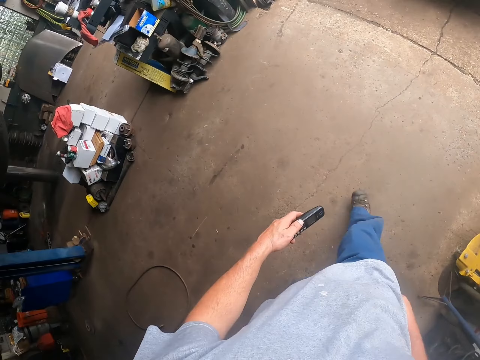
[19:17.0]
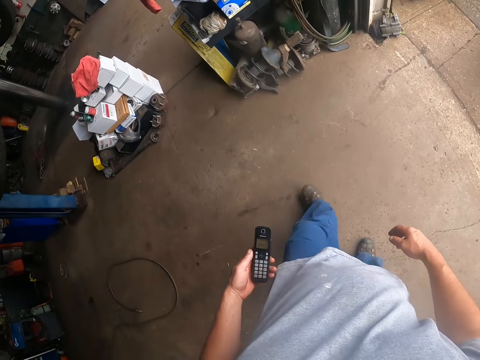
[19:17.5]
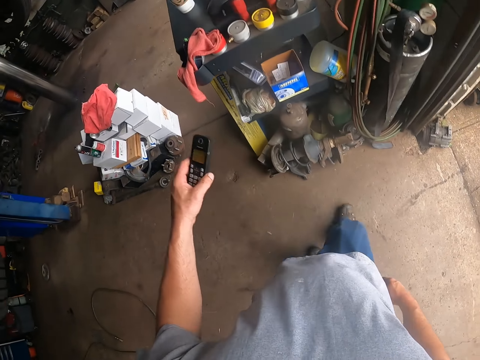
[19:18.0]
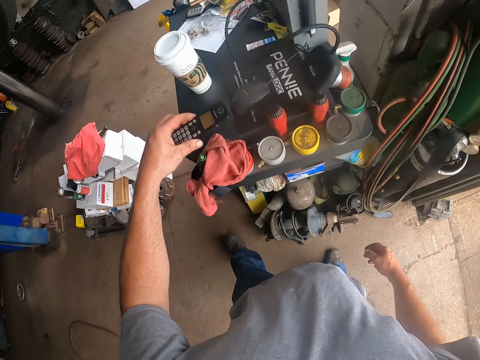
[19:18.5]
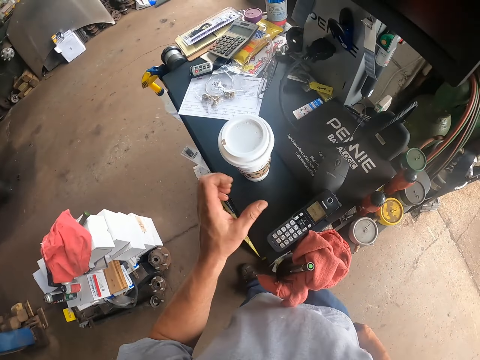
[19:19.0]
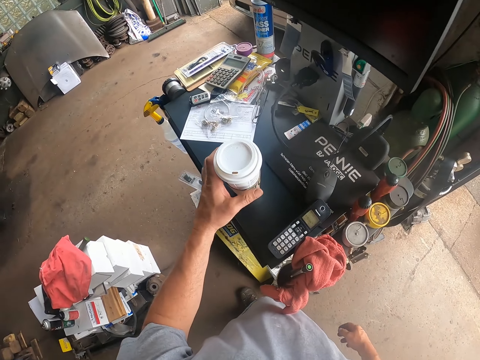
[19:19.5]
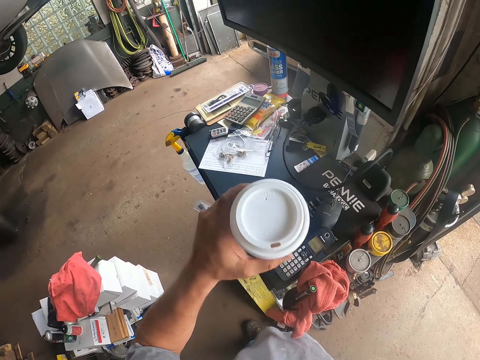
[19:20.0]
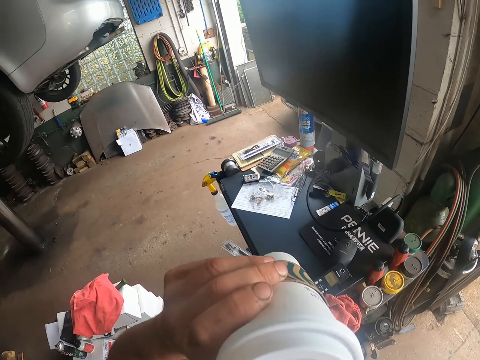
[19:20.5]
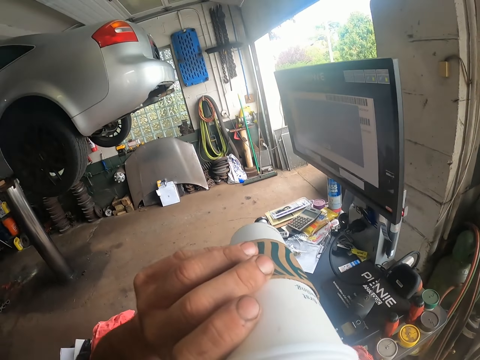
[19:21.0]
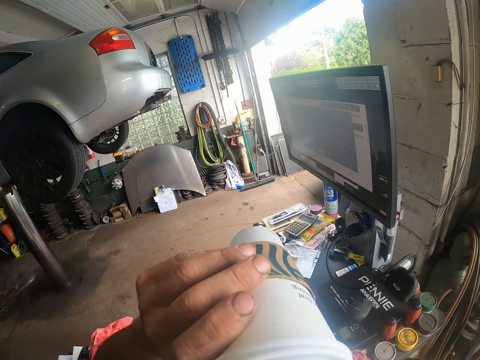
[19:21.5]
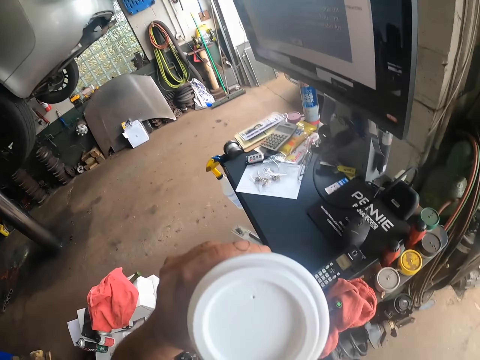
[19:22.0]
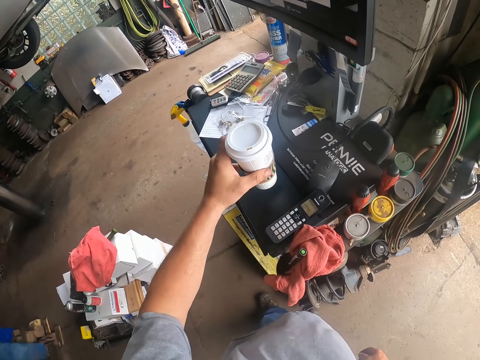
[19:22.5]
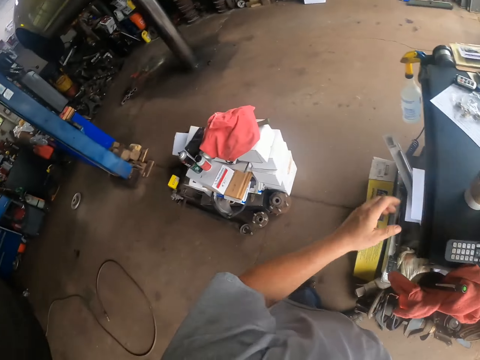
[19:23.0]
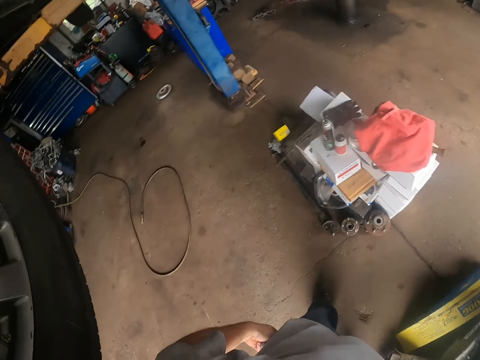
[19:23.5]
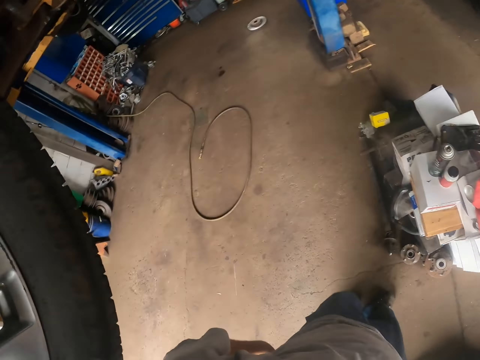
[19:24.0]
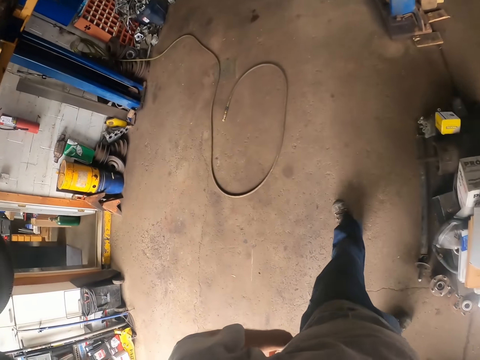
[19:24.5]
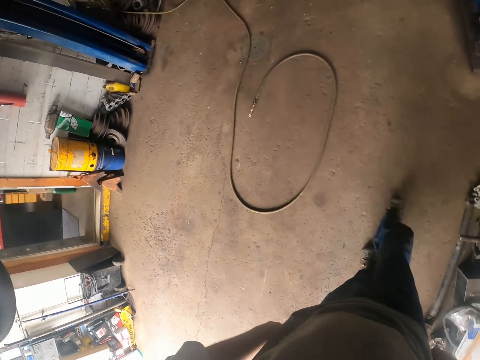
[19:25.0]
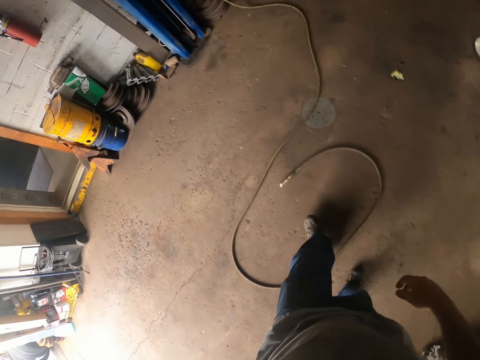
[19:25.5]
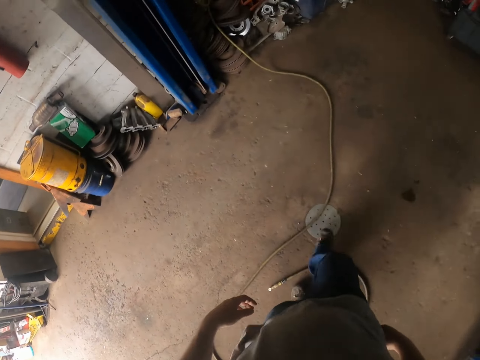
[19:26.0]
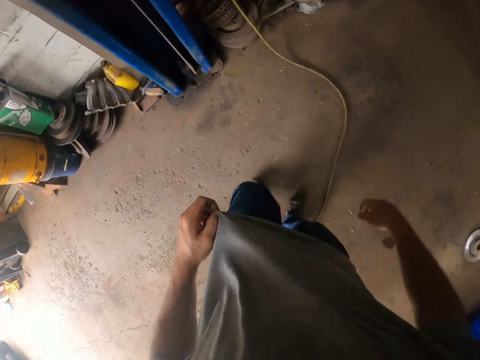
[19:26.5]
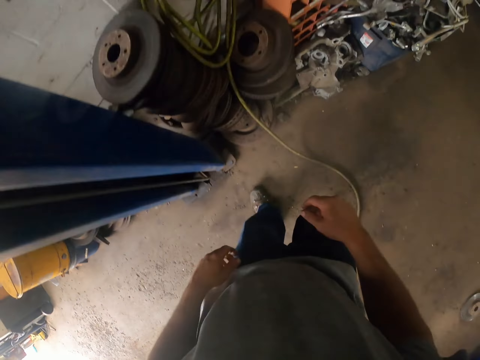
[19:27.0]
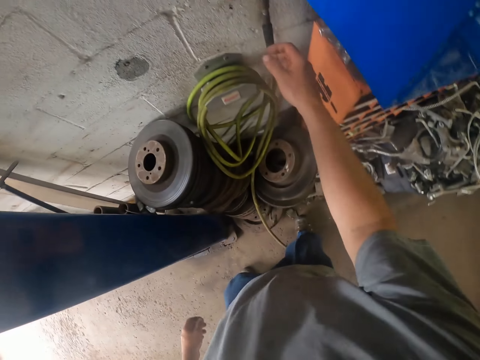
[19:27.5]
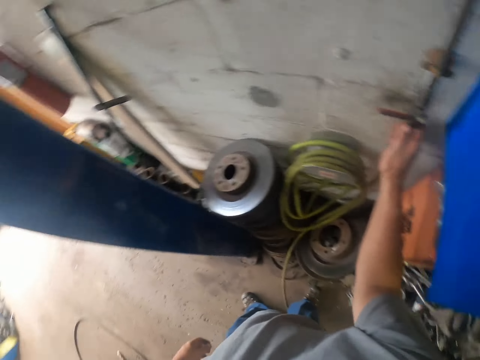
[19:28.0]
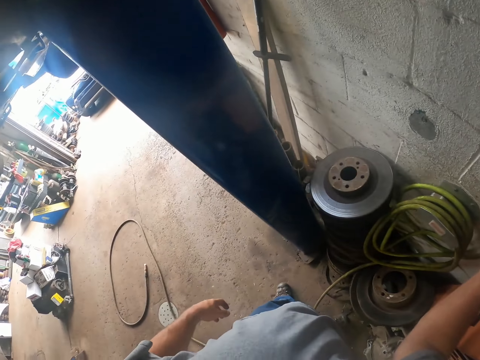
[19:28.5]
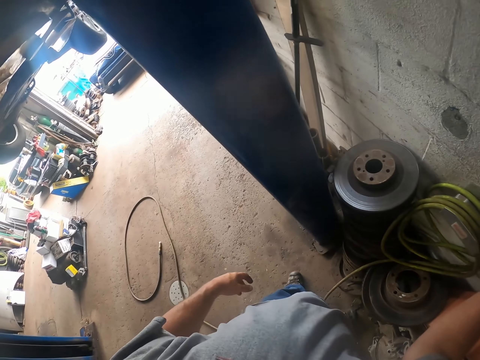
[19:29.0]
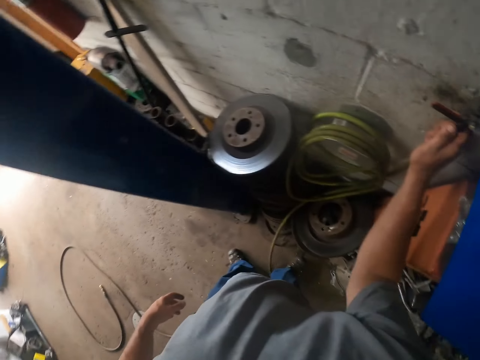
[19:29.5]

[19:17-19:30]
The camera wearer puts the remote on the table. They drop the telephone on the table. They pick up the coffee mug from the table. They drink the coffee from the mug. They drop the coffee mug on the table. They walk in the garage. They touch something.

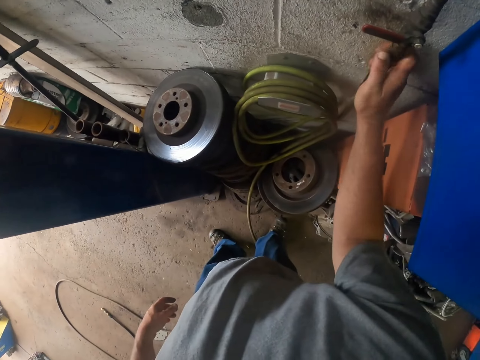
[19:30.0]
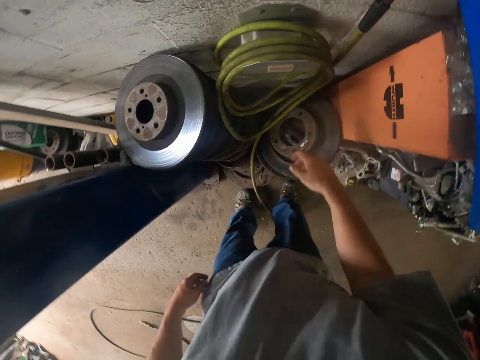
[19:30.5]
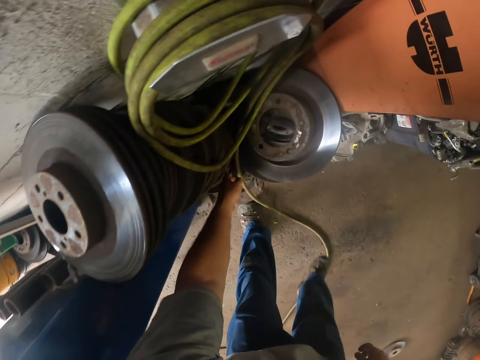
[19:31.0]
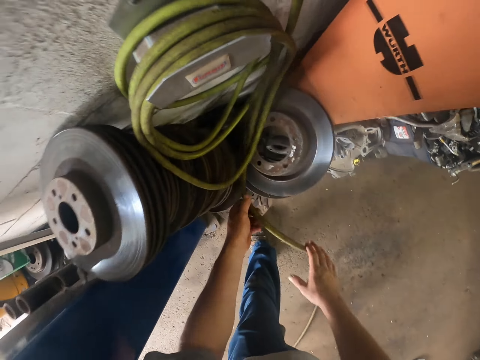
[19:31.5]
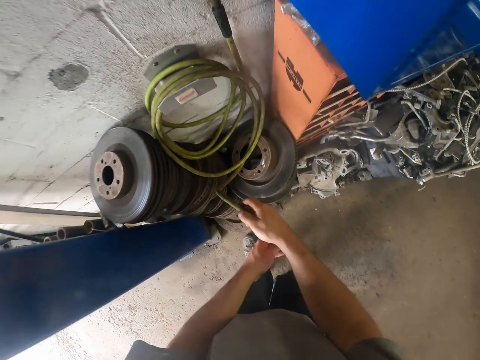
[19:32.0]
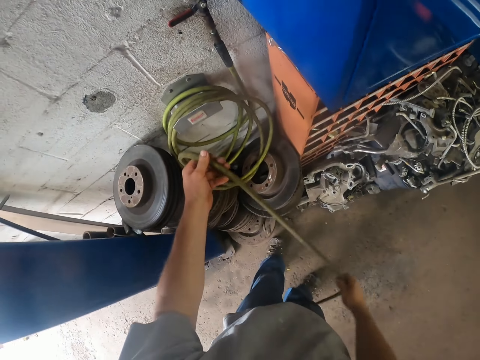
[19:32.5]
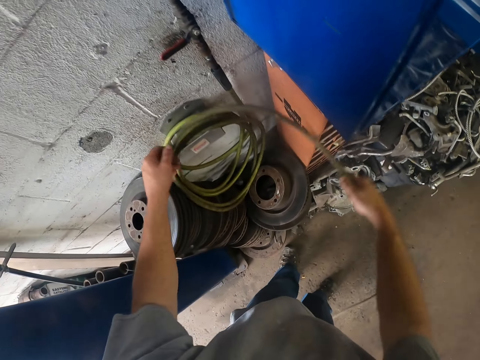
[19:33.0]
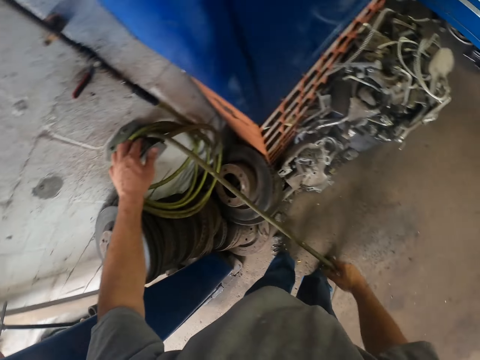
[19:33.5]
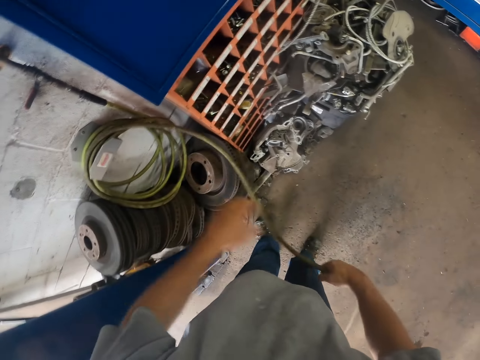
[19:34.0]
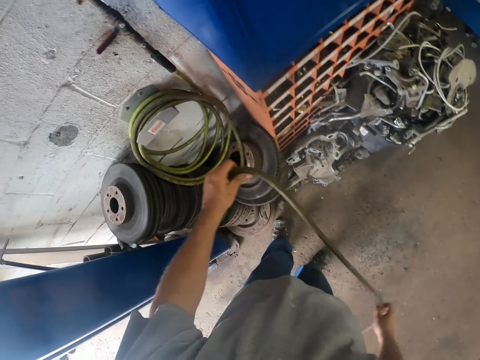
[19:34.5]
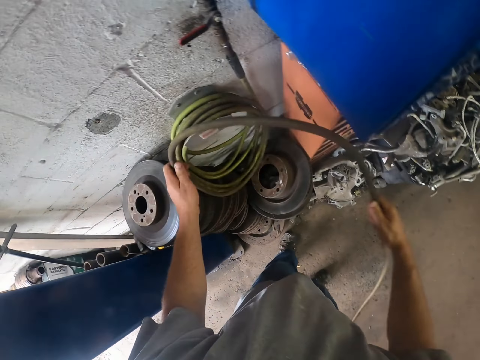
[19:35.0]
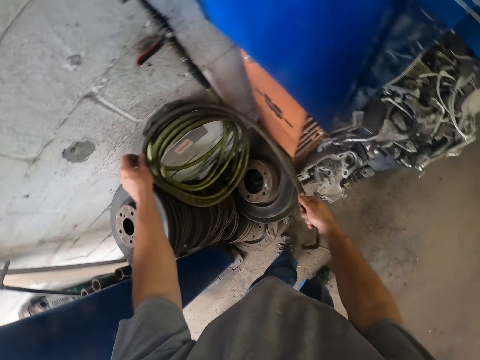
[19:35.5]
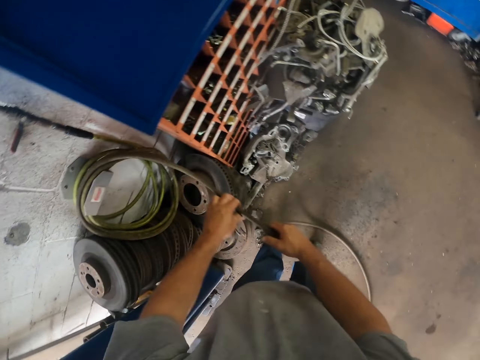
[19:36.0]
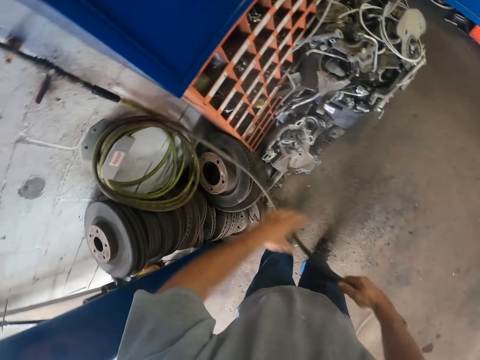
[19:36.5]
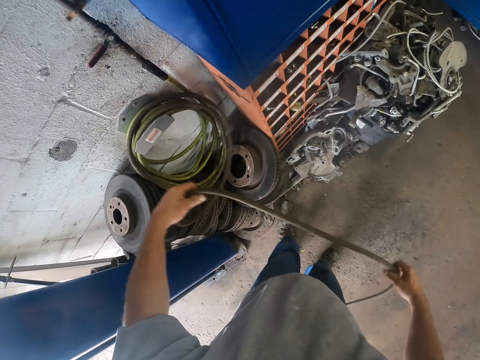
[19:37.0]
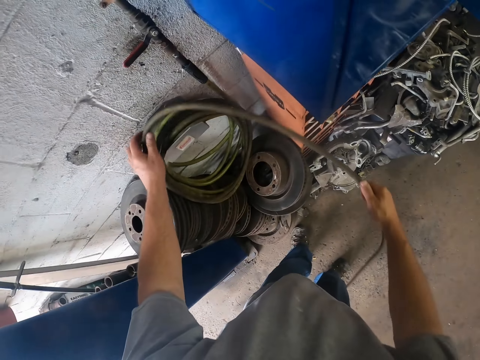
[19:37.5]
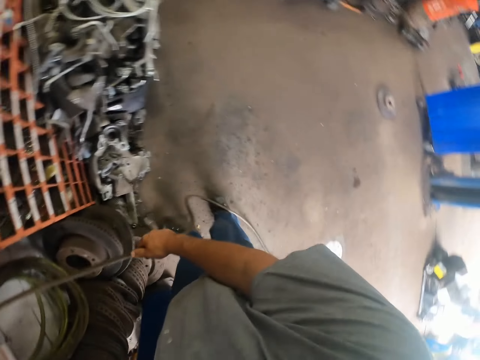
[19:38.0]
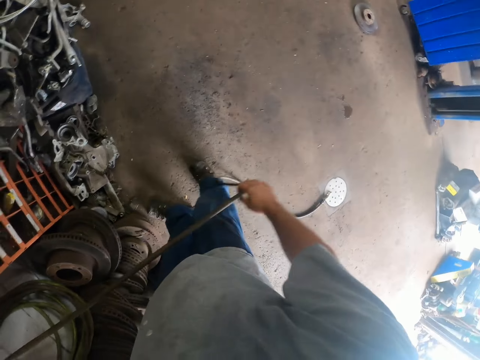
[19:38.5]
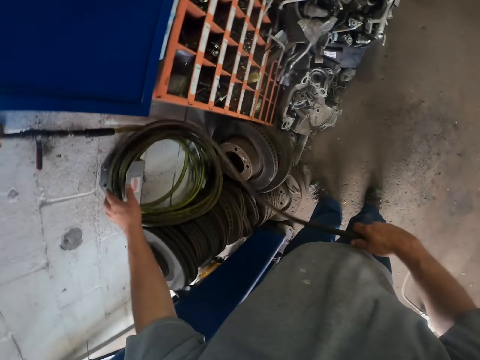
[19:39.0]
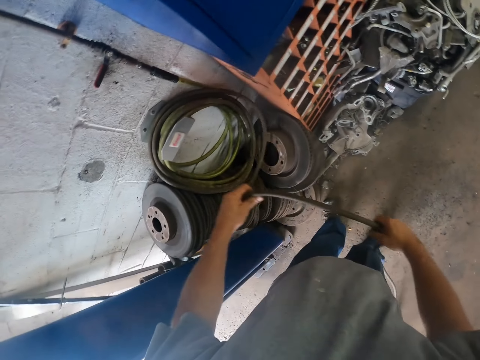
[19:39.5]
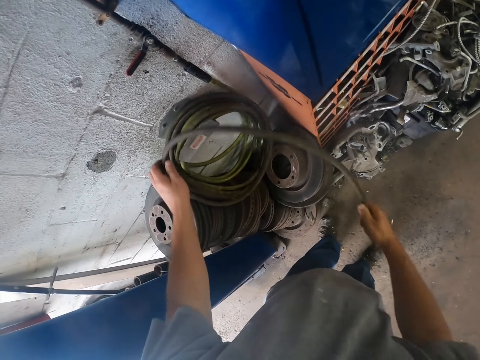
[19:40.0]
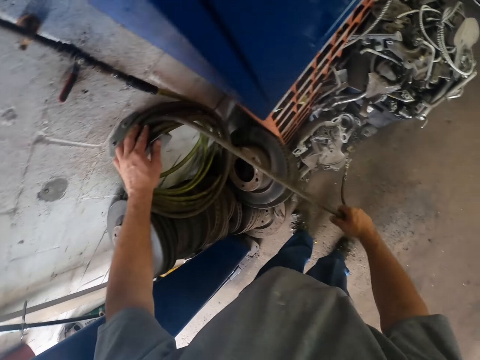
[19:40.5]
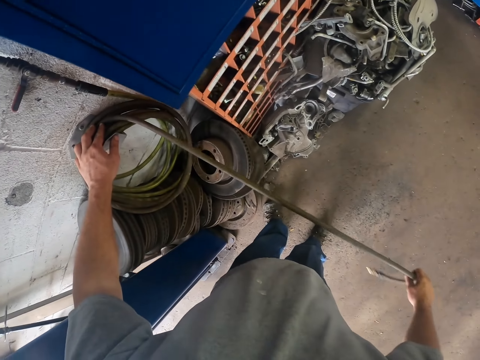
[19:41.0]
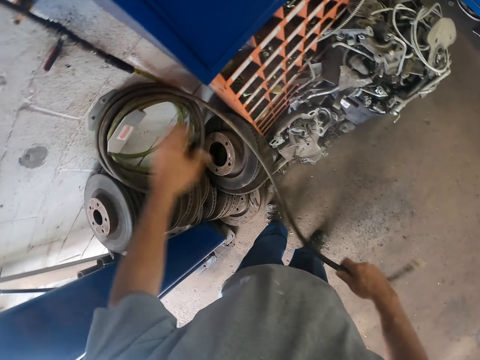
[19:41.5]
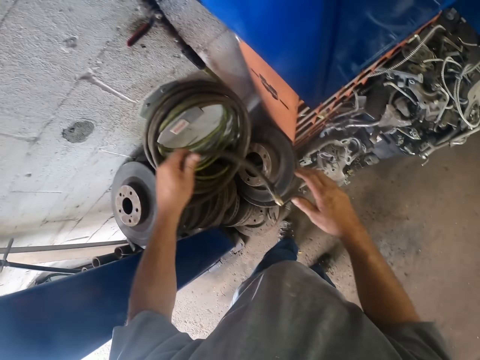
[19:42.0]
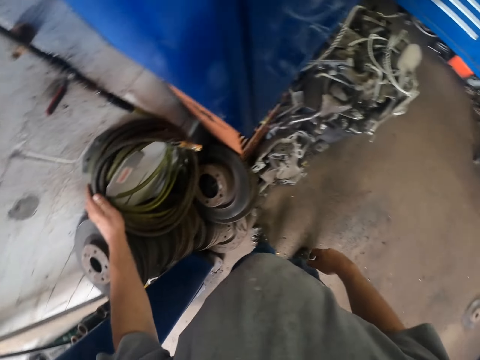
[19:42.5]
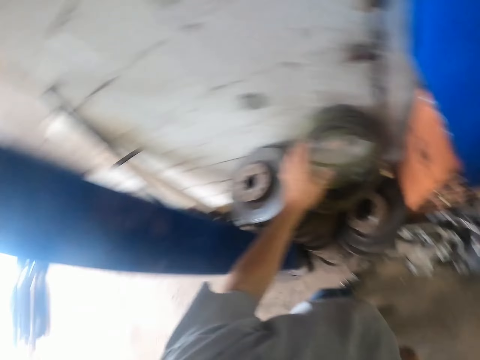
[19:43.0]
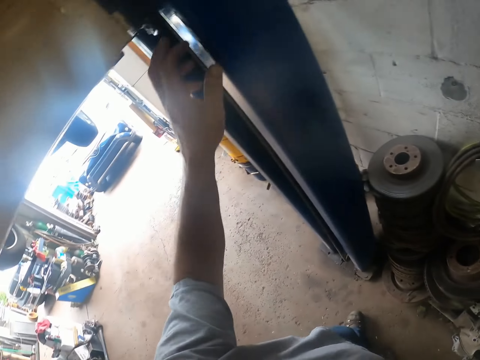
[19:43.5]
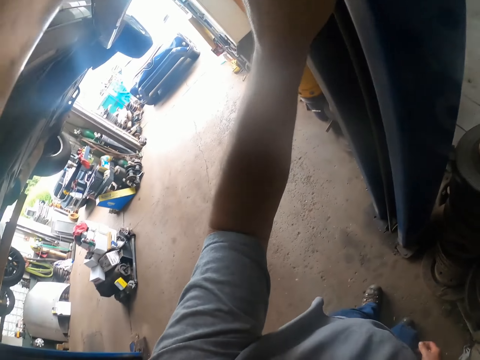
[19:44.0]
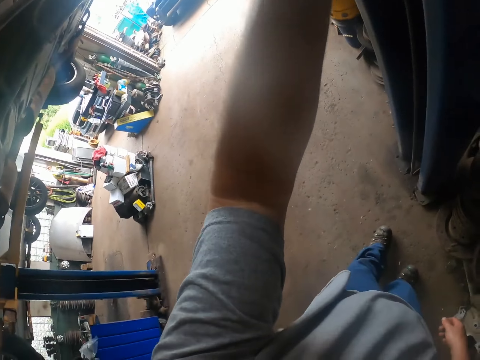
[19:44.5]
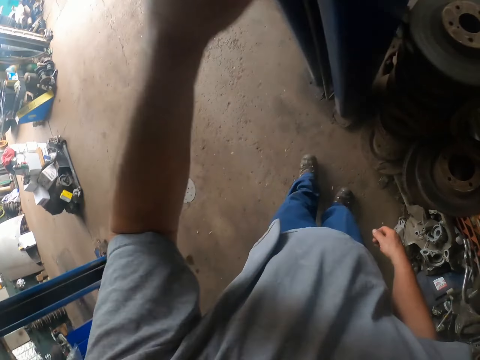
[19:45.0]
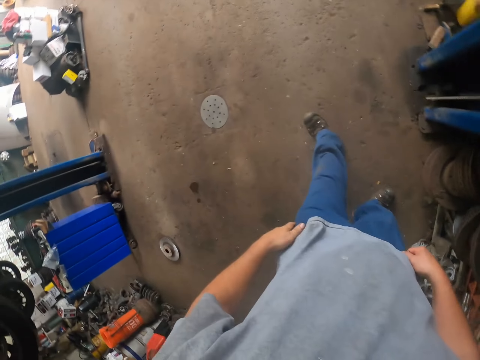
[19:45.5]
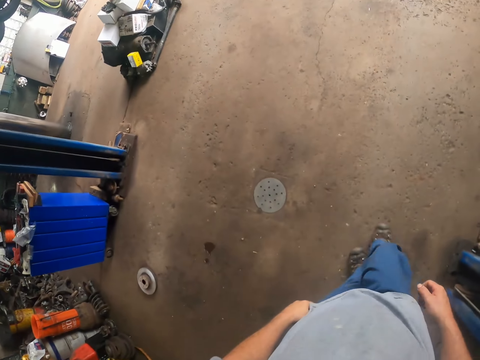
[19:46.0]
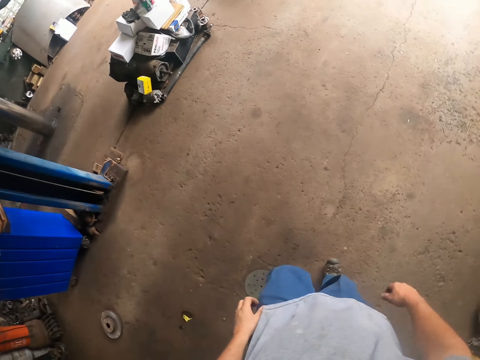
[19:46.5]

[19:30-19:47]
The camera wearer folds the electrode pipe. They look around the garage. They fold the electrode pipe. They touch something and hold something. They walk around.
